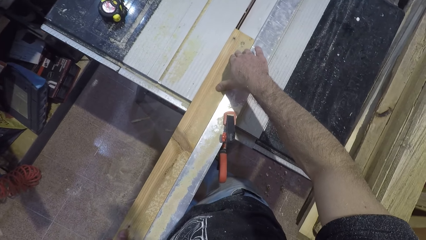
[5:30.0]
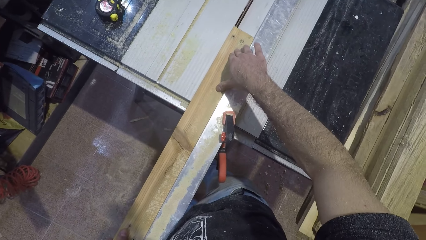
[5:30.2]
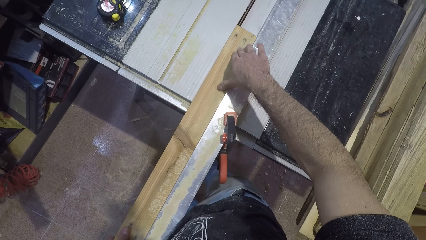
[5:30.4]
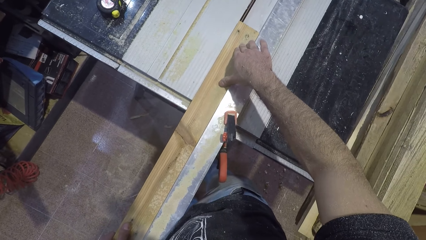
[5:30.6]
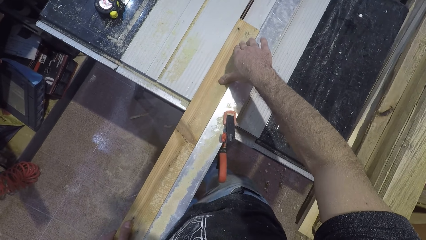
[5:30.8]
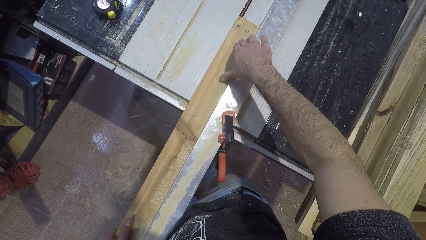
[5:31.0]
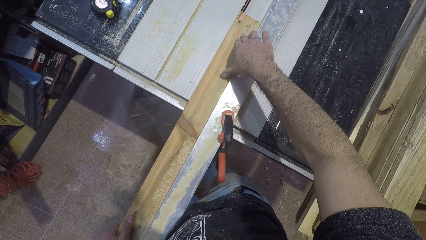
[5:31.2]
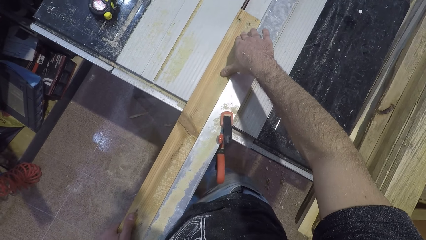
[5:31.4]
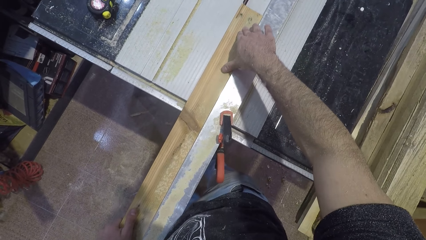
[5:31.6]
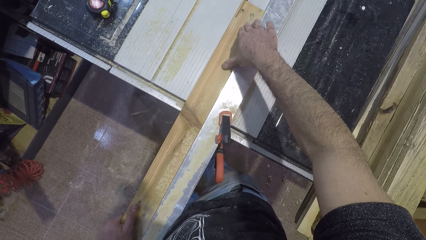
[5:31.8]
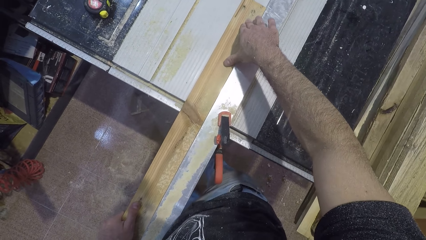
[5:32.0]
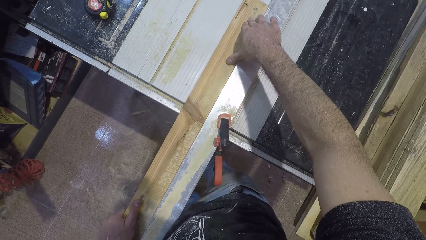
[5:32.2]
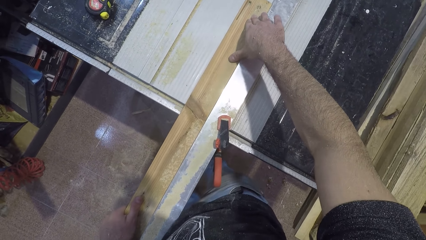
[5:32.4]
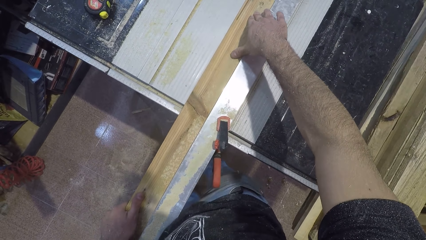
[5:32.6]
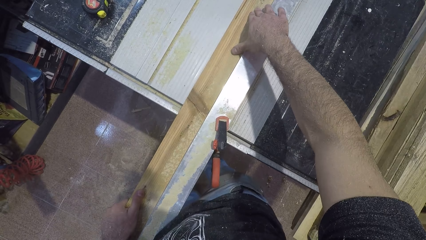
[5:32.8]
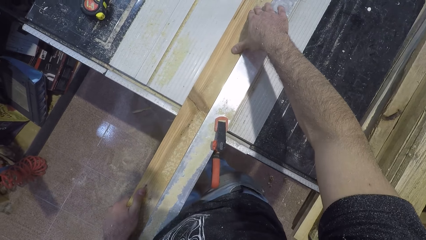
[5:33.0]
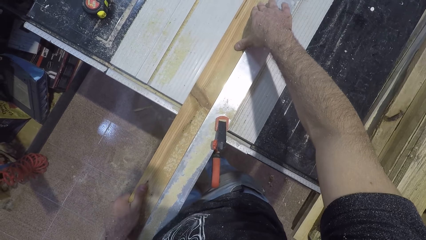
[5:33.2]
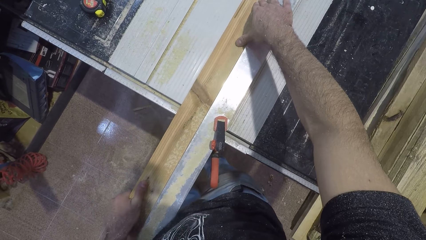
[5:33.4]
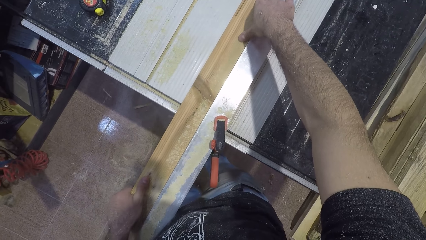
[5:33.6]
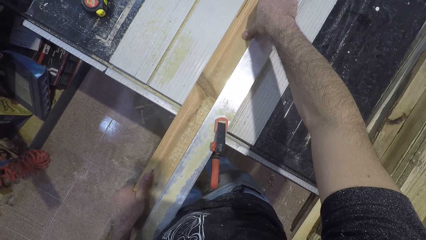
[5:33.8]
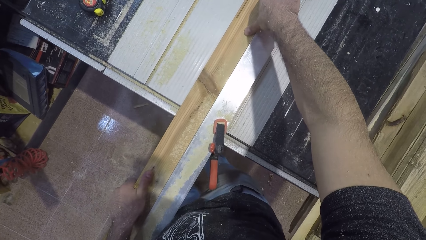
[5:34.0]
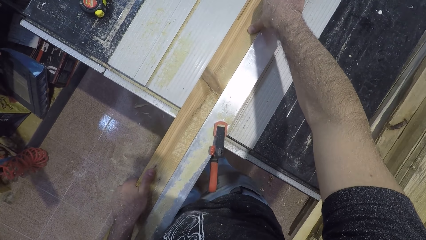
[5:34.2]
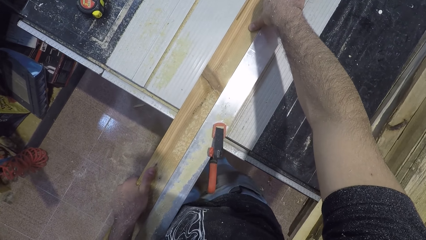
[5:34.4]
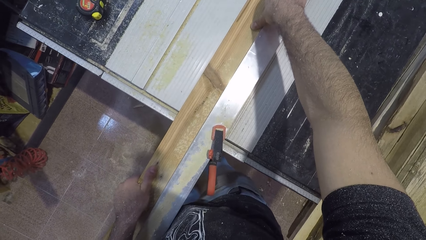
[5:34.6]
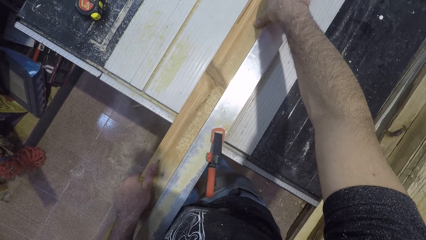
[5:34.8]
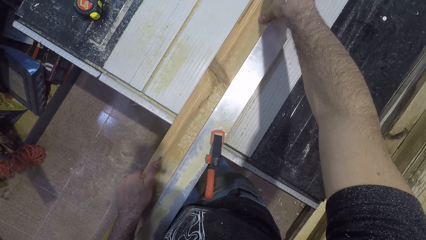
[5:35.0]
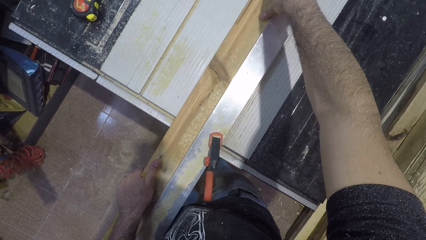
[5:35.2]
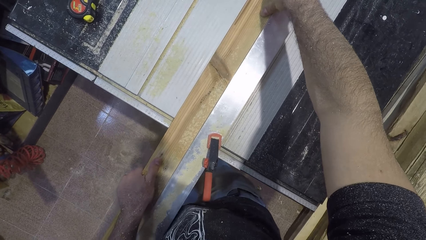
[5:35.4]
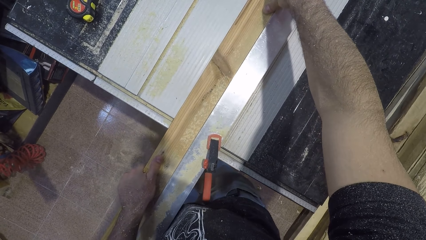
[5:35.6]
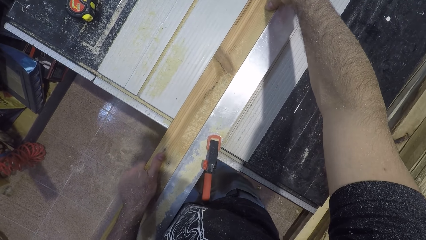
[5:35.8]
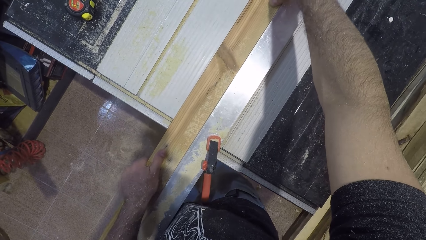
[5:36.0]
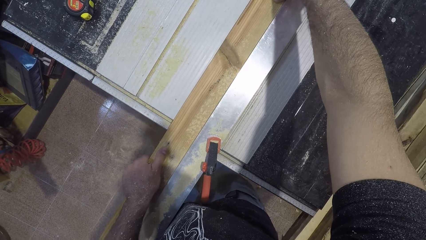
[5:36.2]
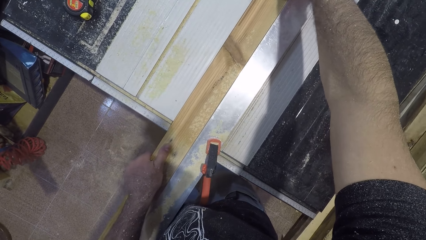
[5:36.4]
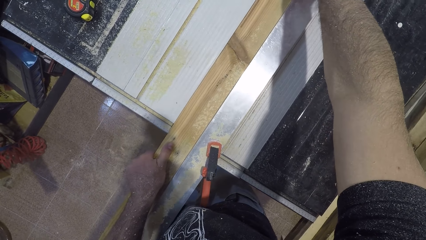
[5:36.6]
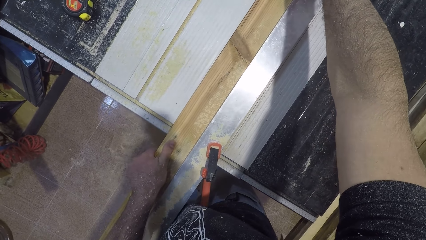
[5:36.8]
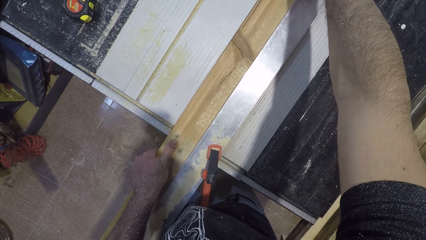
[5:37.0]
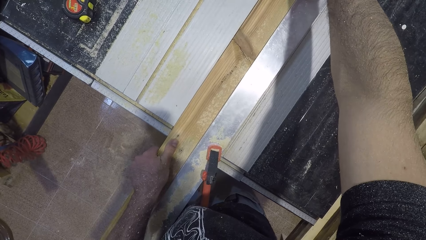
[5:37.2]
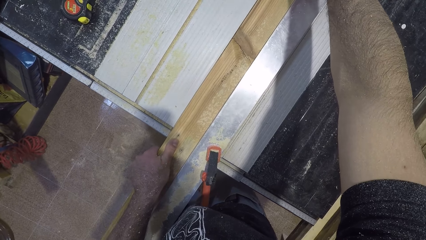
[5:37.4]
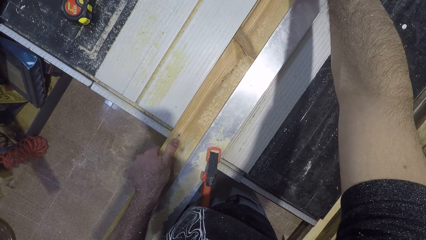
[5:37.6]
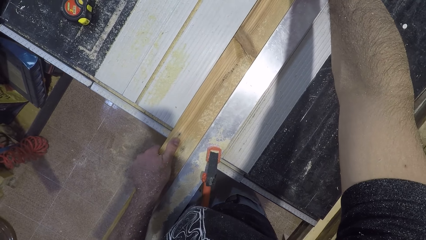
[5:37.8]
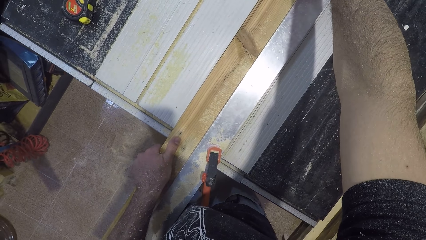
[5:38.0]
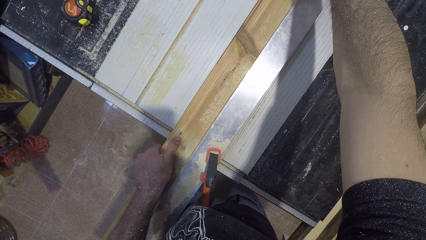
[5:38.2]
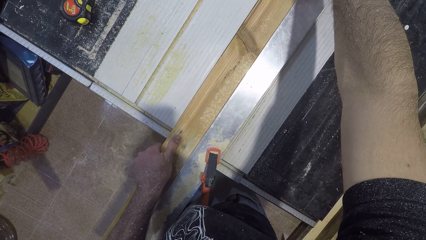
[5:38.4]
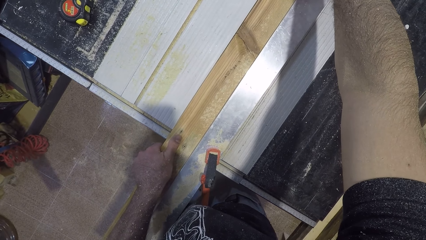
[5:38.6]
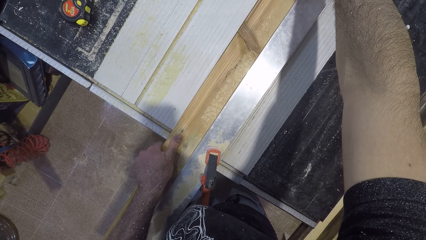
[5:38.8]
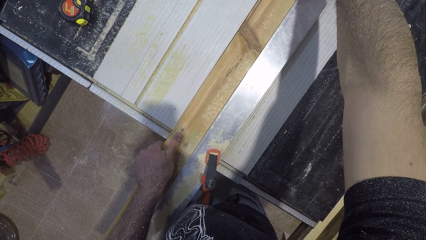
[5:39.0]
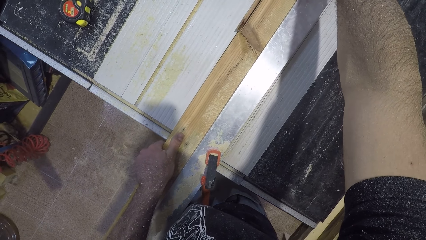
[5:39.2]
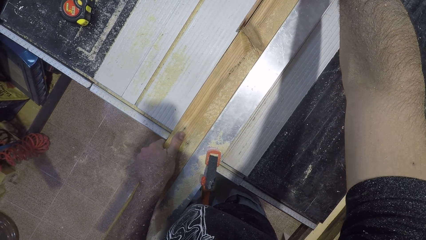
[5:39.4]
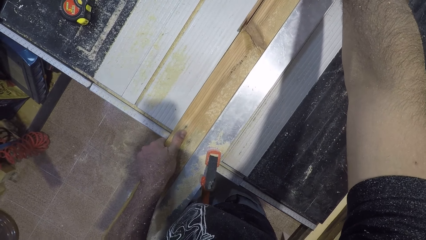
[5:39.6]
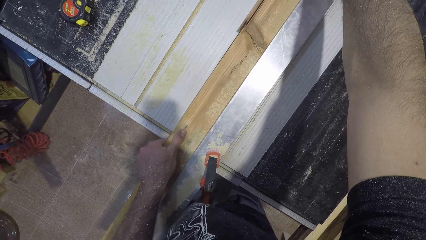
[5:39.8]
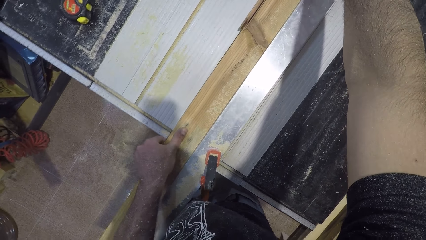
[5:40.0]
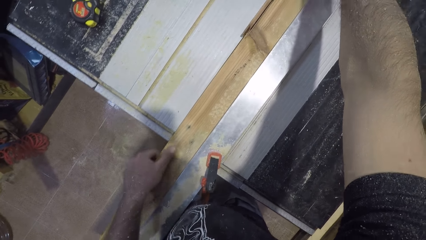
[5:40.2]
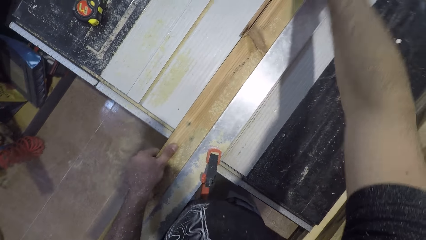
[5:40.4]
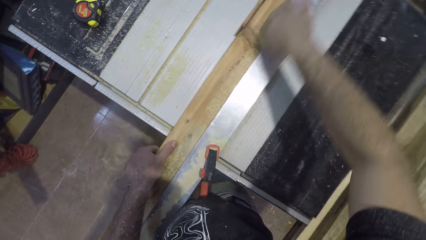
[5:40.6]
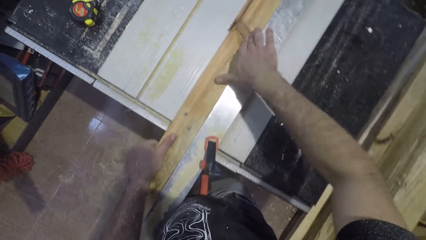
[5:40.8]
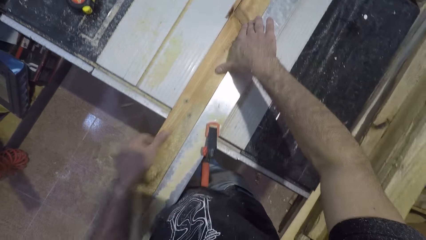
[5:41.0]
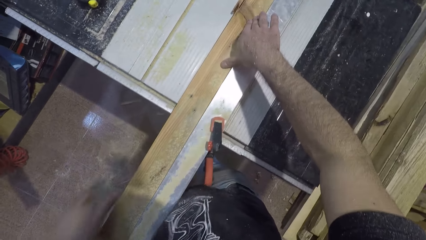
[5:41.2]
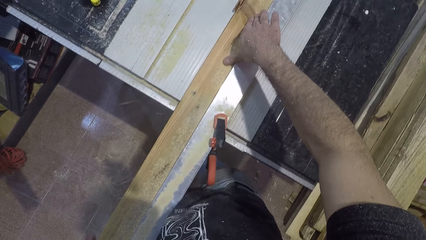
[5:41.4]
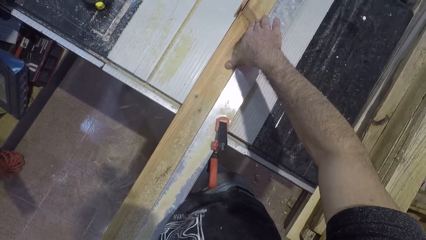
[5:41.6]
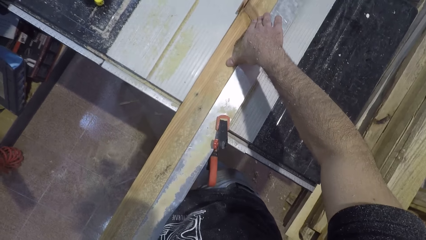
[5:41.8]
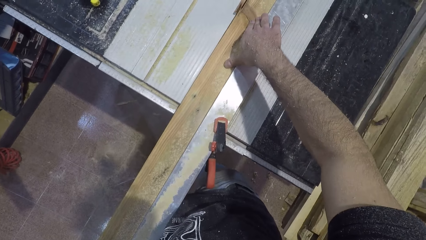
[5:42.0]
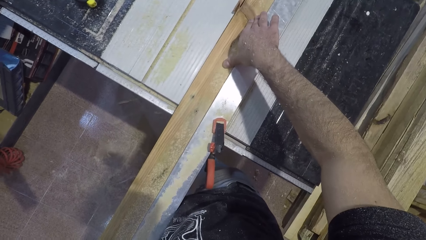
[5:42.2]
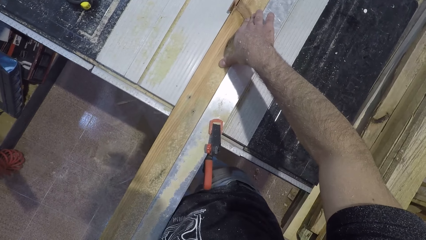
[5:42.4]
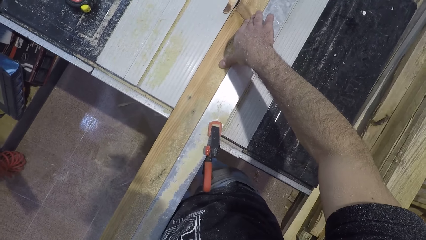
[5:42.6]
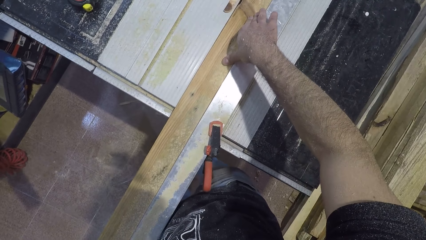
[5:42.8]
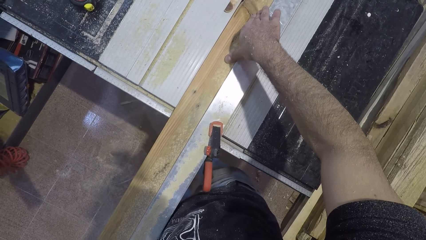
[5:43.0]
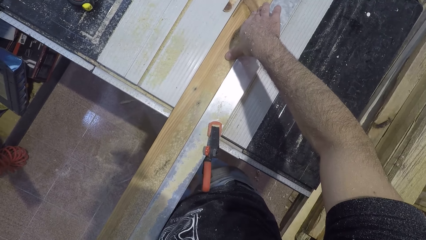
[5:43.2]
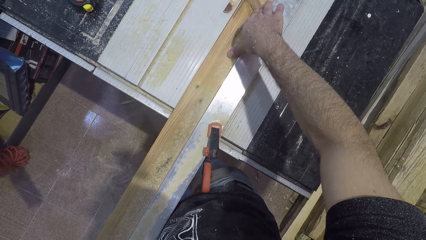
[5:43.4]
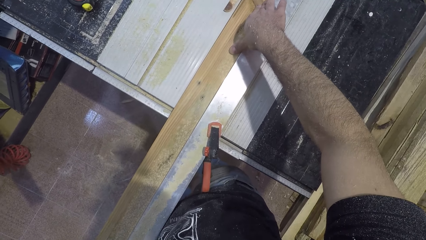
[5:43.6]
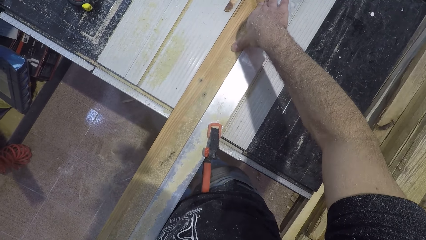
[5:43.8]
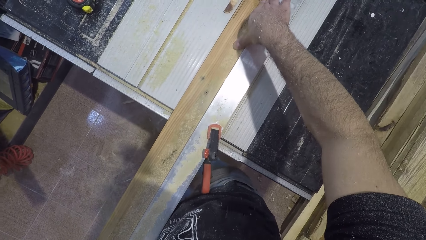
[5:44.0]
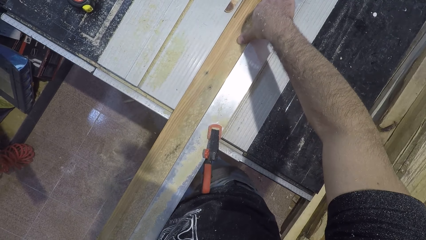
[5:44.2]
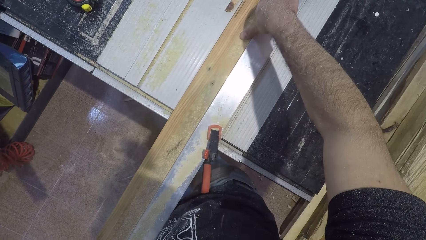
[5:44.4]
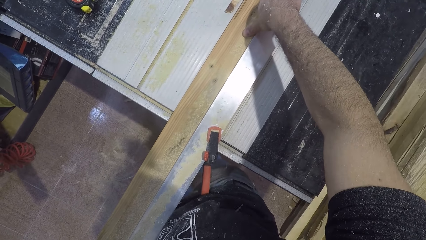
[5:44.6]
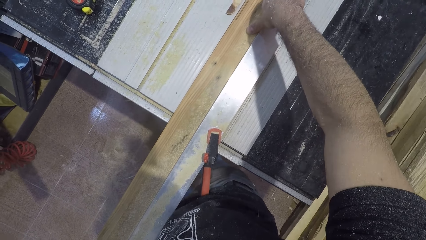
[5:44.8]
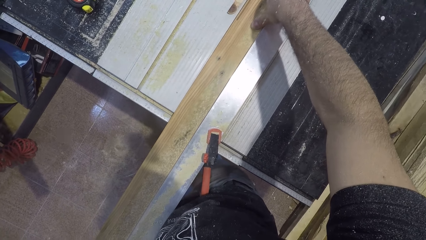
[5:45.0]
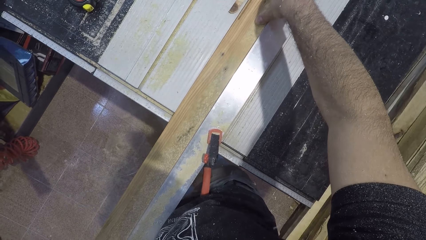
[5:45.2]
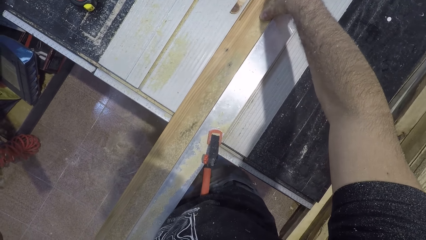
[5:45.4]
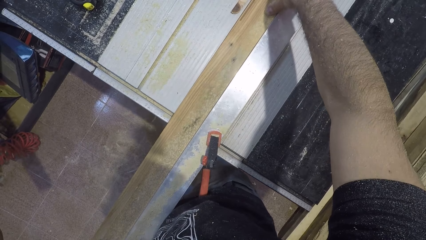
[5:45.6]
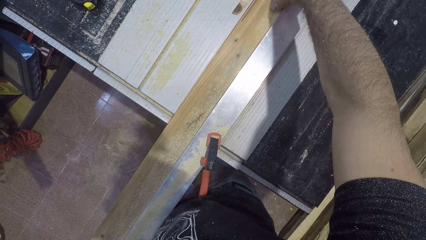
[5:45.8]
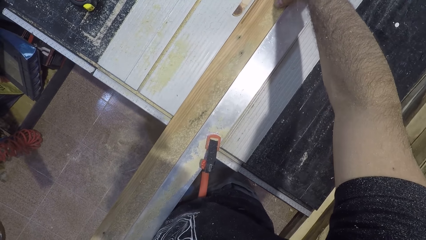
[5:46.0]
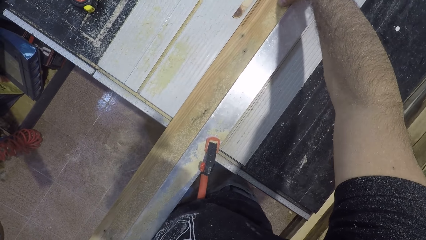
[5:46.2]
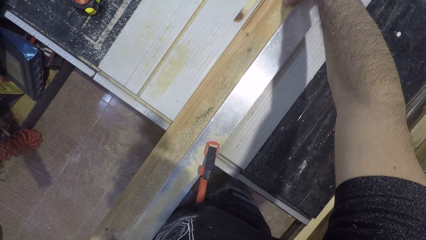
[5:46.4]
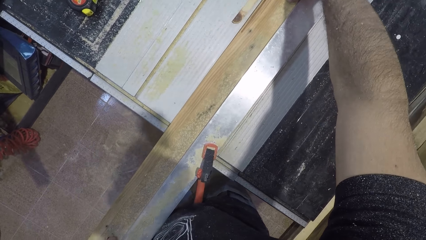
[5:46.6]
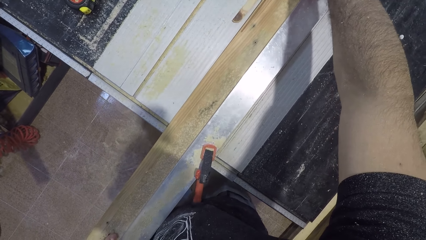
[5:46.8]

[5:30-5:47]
The camera wearer cuts a piece of wood with a table saw wood cutter. He moves his left hand back. He moves his right hand back. He moves his left hand back.
